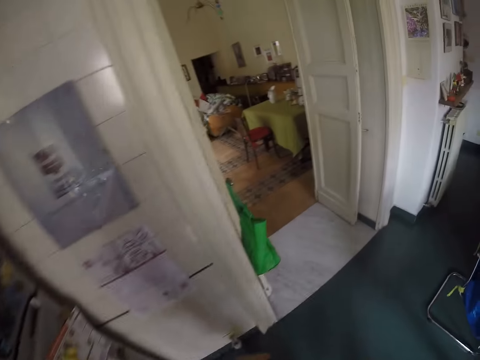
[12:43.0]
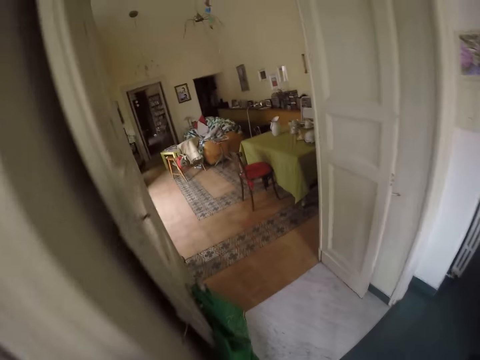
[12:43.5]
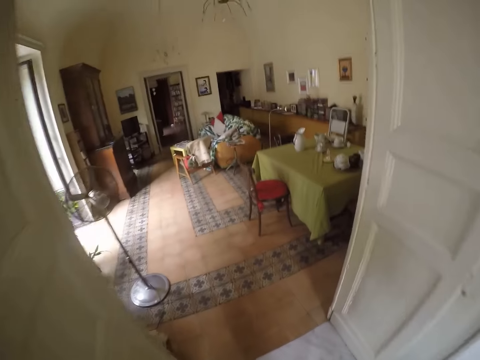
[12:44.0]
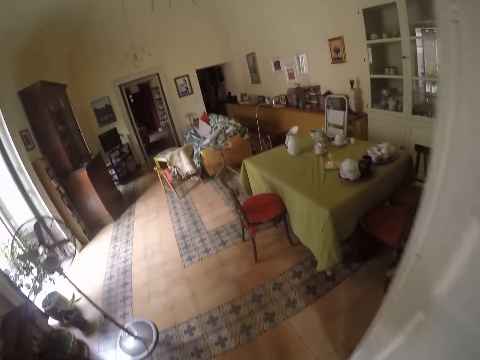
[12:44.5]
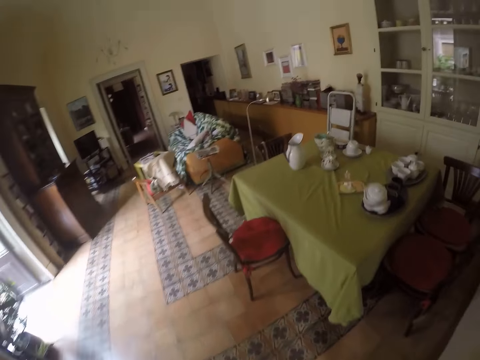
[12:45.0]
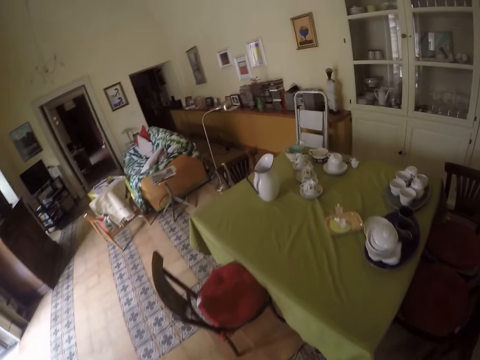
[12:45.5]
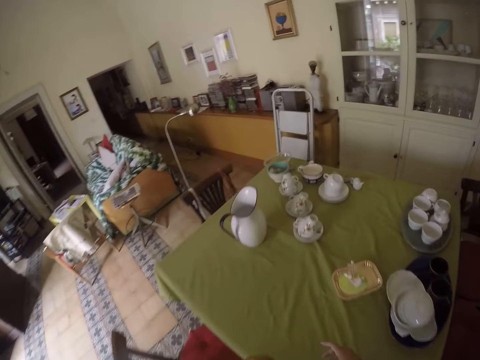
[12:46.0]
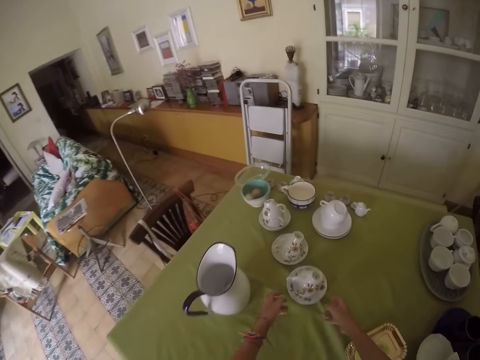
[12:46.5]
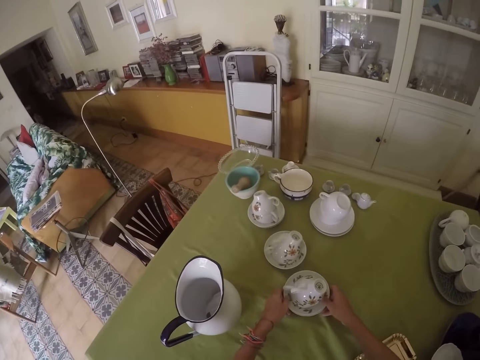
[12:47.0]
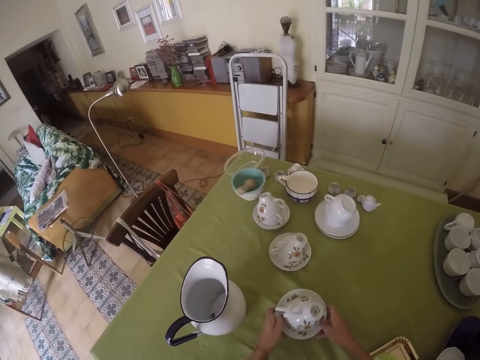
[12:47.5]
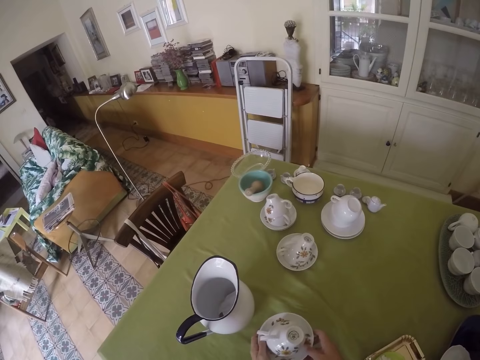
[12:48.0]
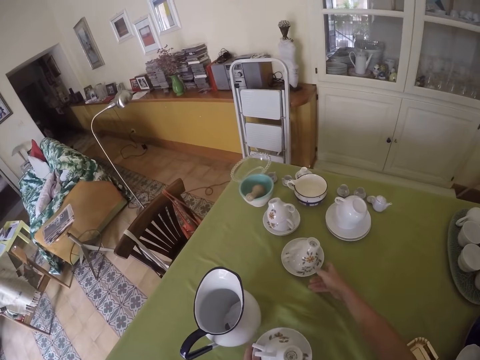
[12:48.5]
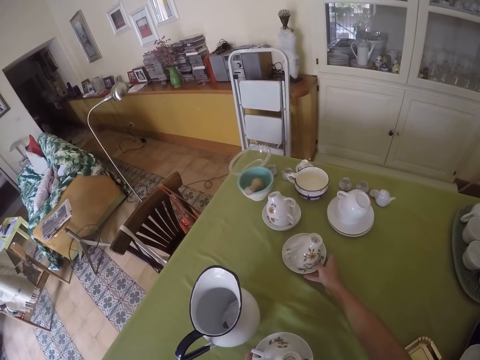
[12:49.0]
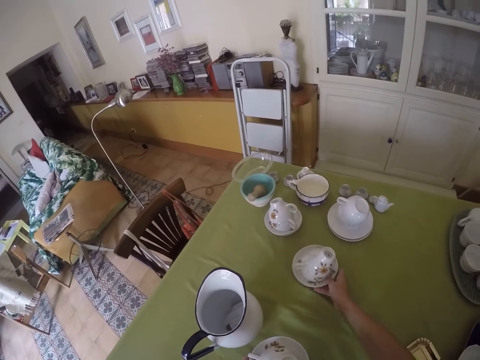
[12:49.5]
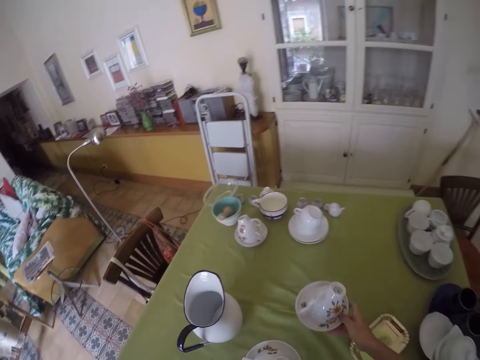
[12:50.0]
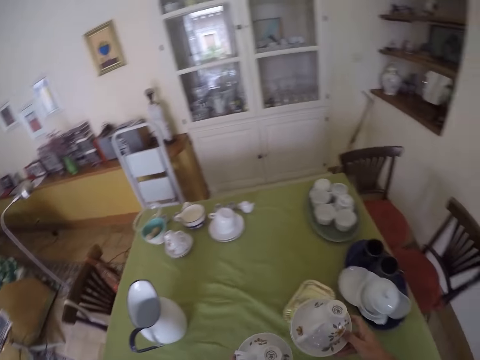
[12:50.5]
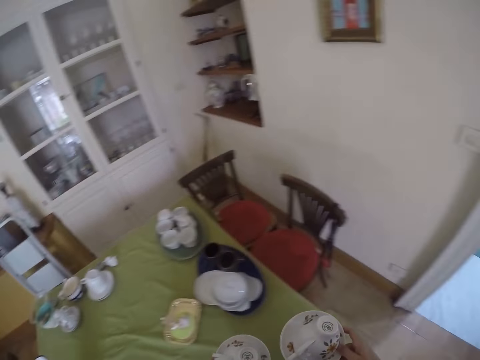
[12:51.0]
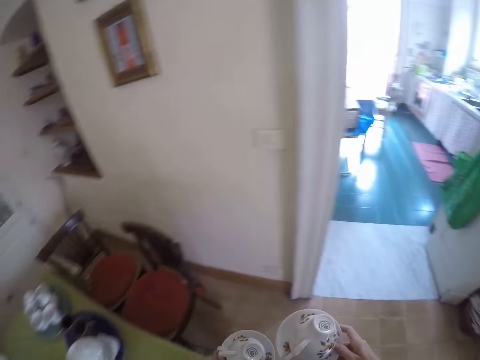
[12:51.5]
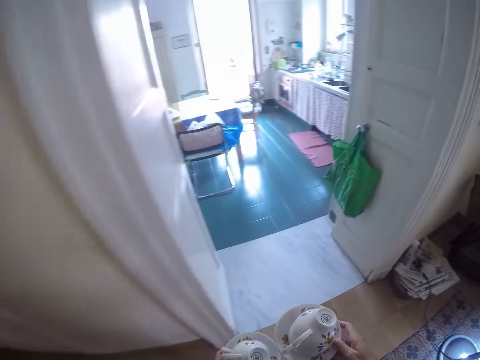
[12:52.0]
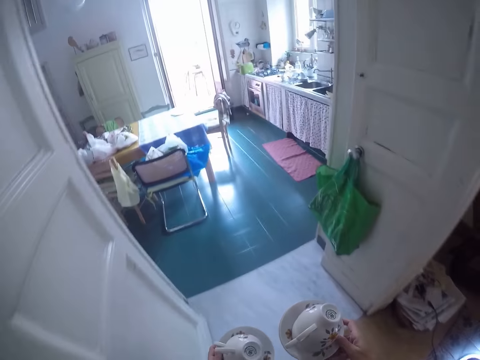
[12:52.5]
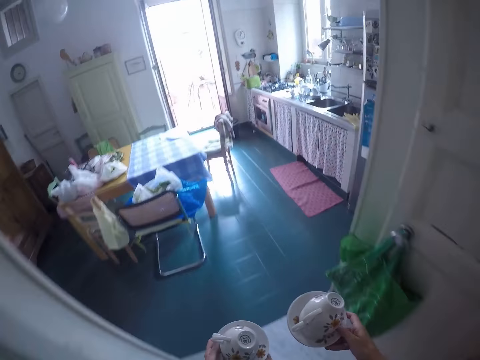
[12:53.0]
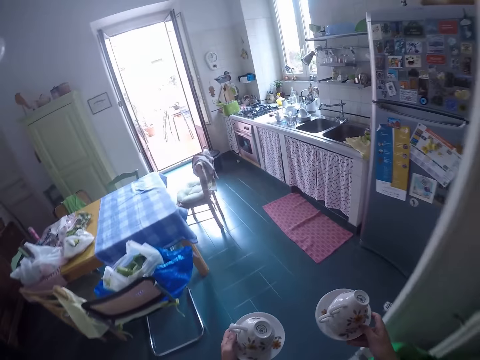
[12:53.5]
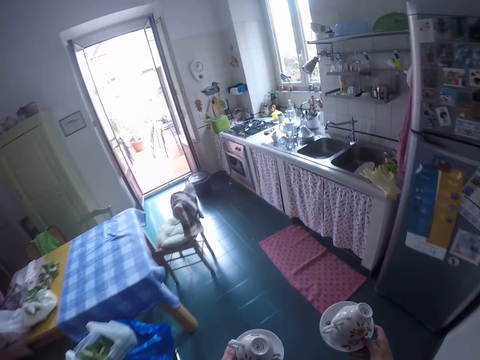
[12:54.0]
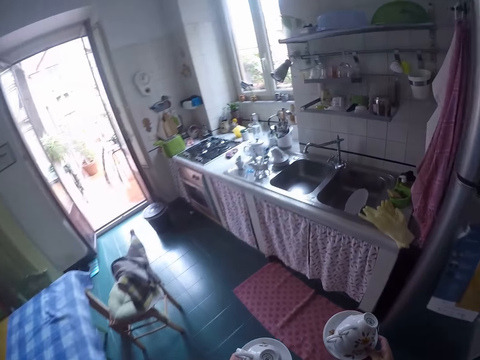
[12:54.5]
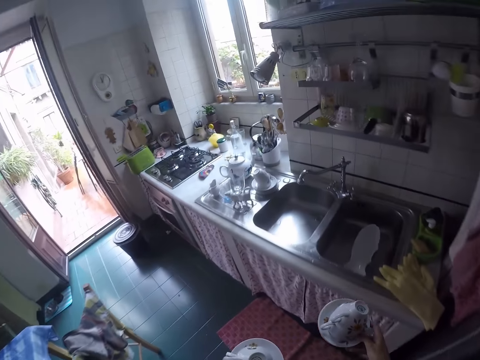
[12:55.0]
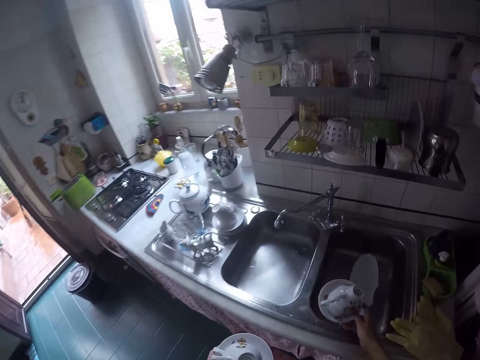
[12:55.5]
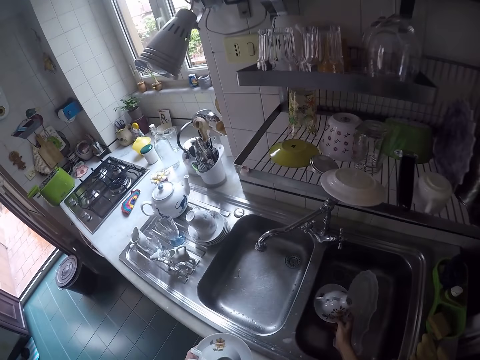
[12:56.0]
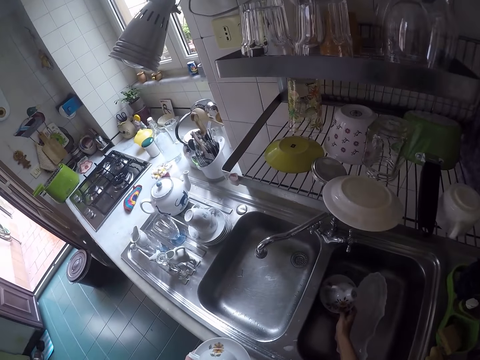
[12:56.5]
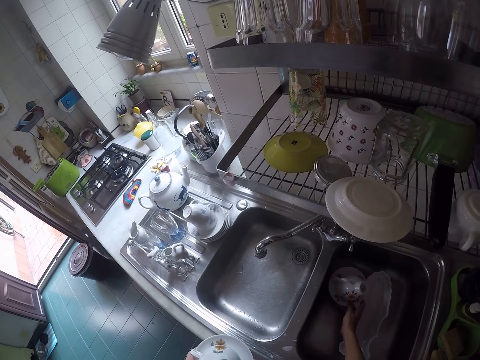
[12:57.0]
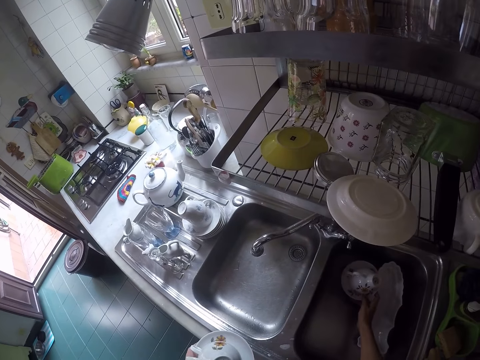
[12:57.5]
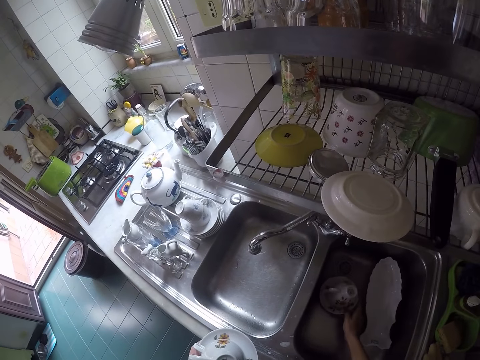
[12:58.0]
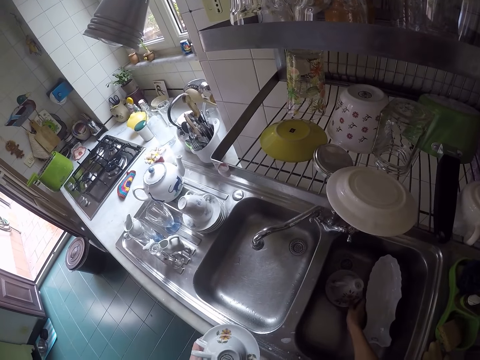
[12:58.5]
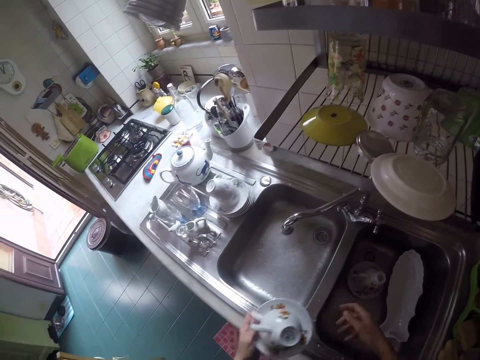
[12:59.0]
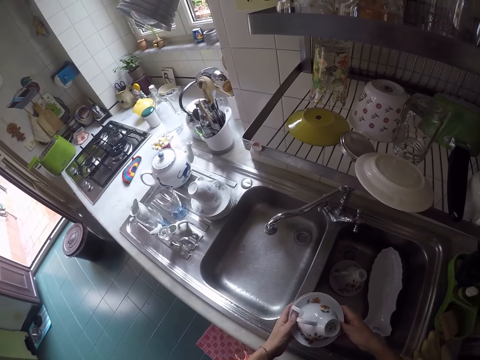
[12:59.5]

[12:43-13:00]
The camera wearer walks to the other room. They collect more utensils from the table. They walk to the kitchen. They put the utensils in the sink.

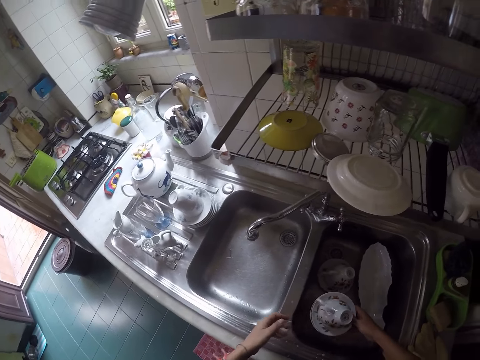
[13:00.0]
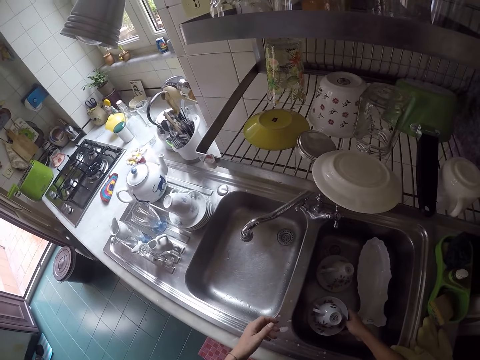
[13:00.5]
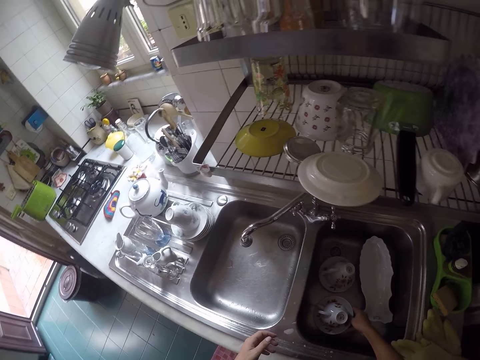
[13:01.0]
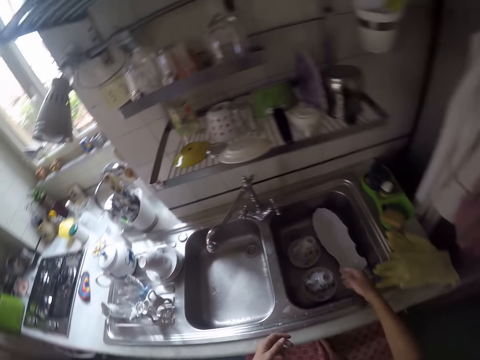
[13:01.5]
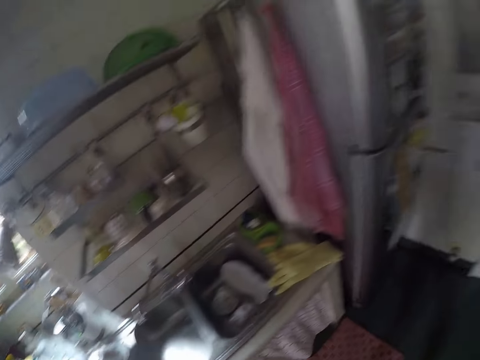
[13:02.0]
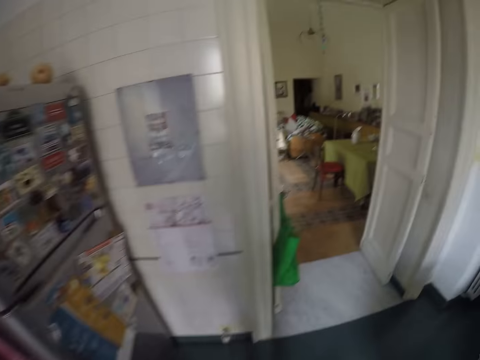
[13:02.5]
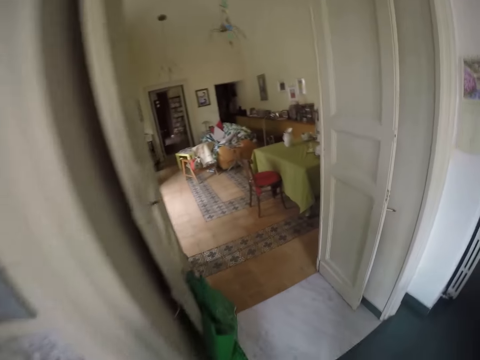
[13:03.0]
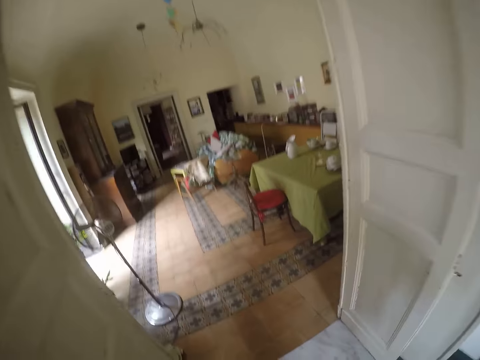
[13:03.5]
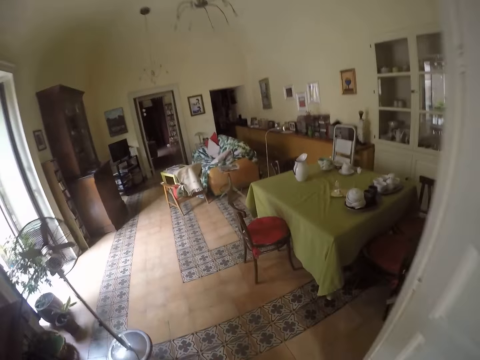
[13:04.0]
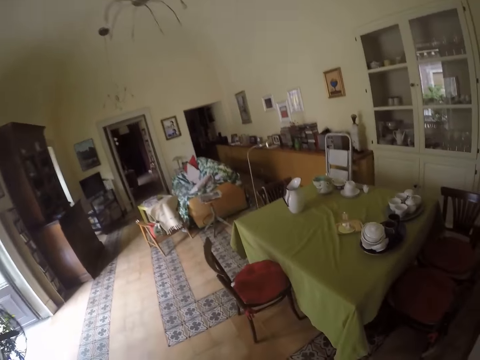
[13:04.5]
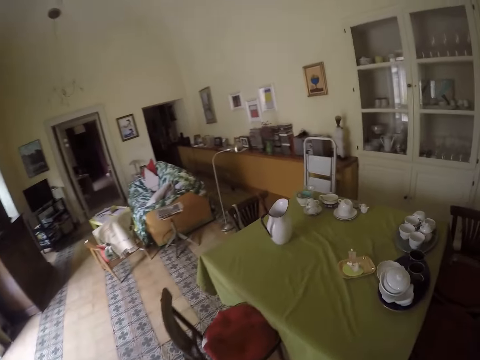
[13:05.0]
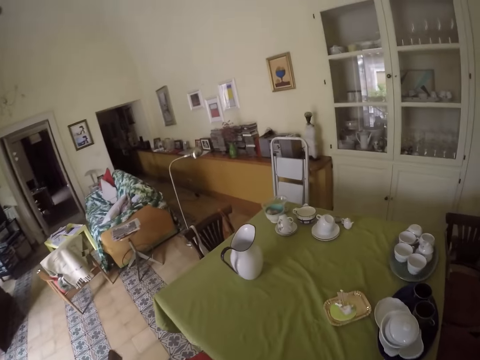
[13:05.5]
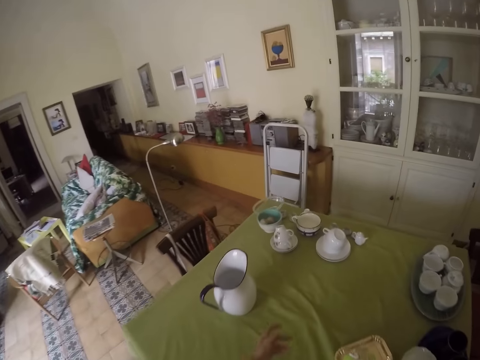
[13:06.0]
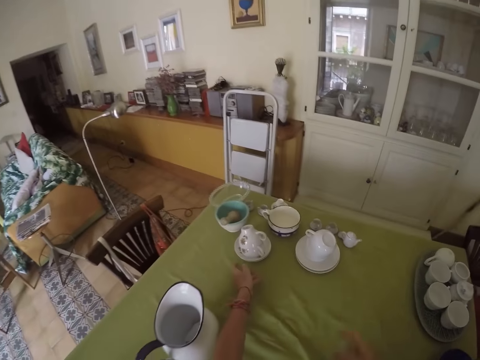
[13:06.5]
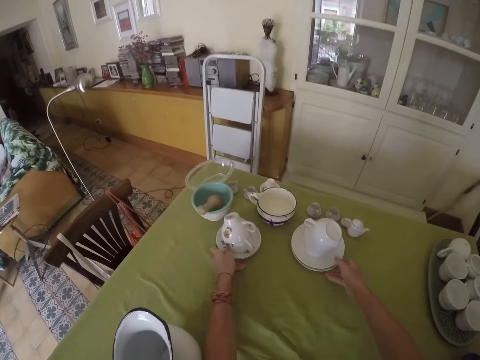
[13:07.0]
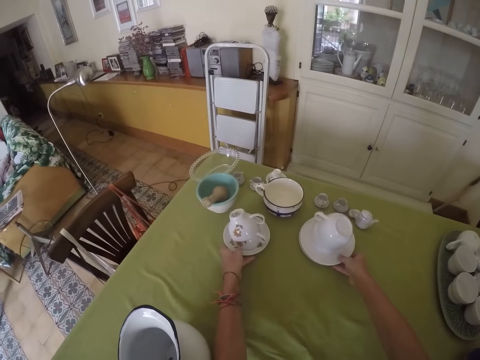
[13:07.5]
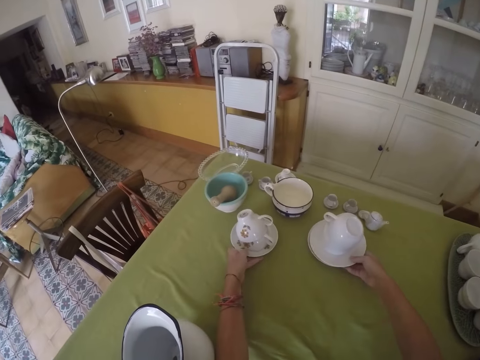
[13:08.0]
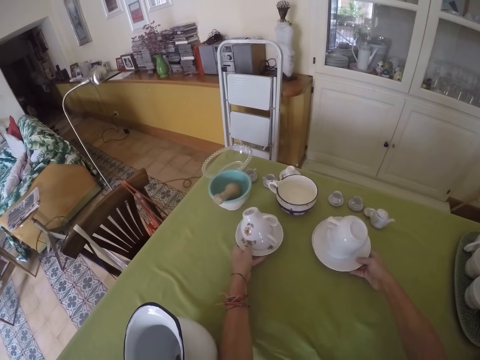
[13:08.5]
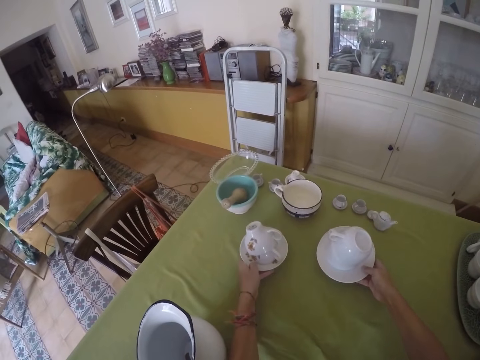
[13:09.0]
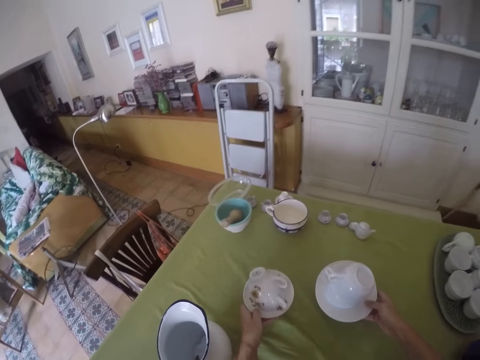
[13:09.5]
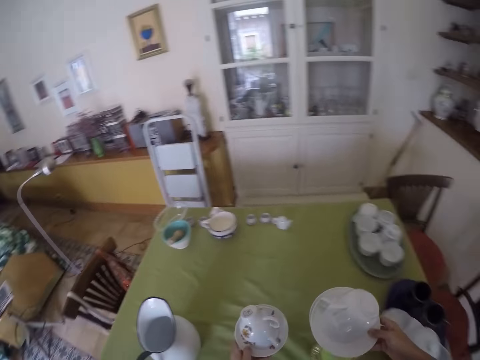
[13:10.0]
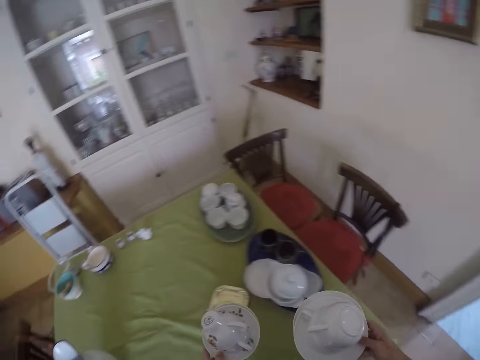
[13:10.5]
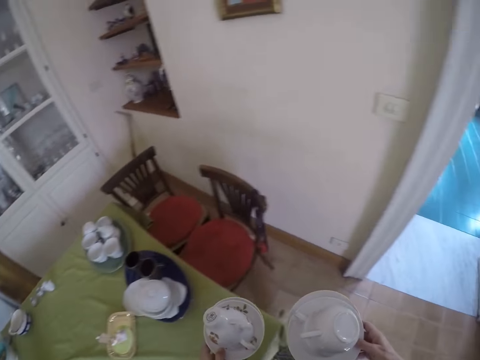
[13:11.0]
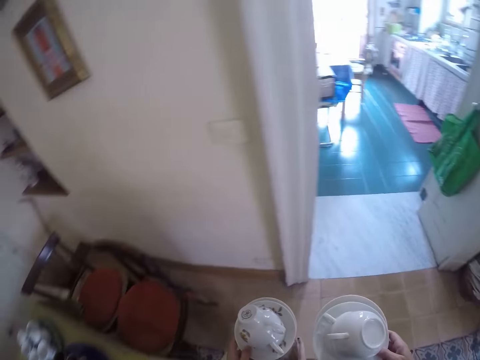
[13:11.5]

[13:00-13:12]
The camera wearer walks back to the other room. They collect more utensils from the table. They walk around.
